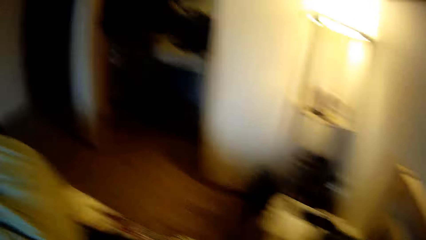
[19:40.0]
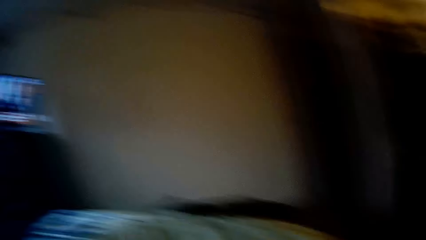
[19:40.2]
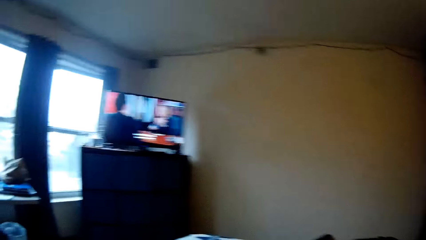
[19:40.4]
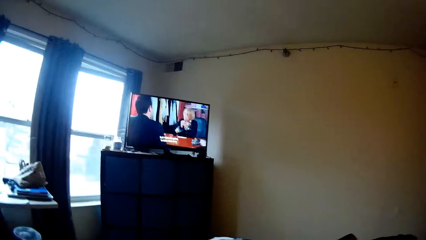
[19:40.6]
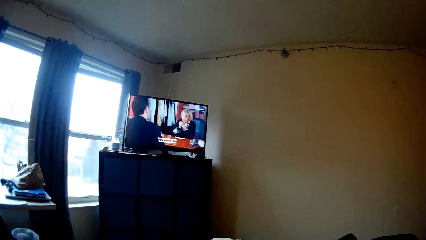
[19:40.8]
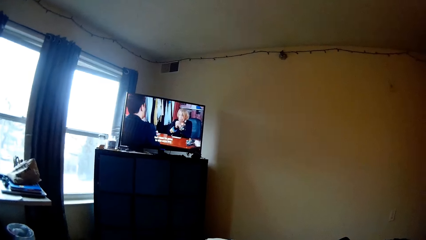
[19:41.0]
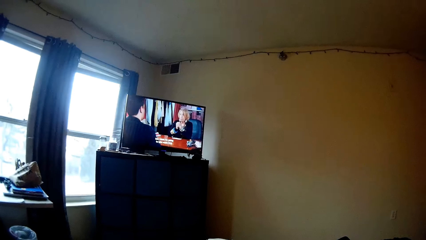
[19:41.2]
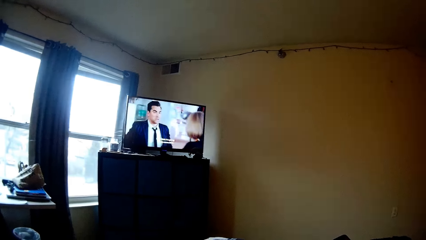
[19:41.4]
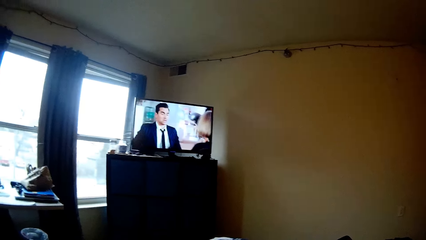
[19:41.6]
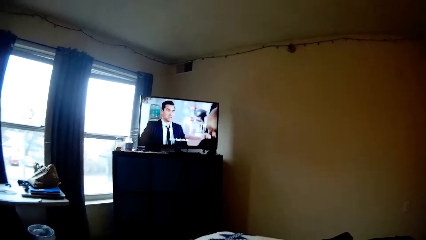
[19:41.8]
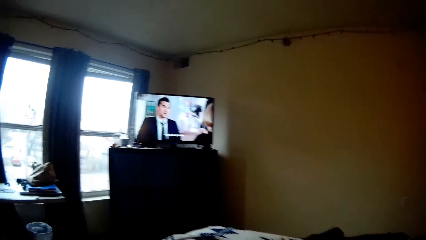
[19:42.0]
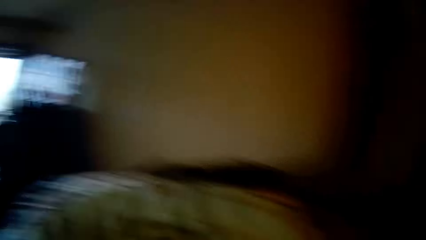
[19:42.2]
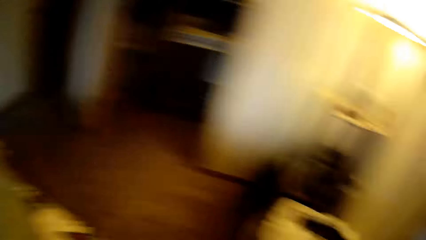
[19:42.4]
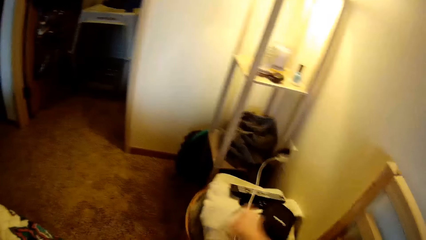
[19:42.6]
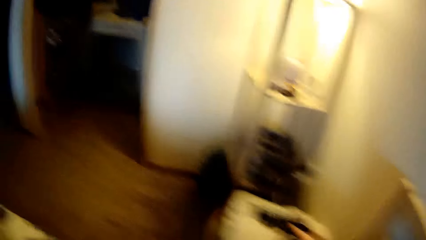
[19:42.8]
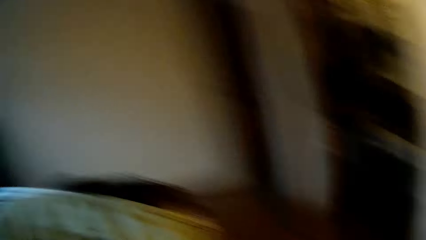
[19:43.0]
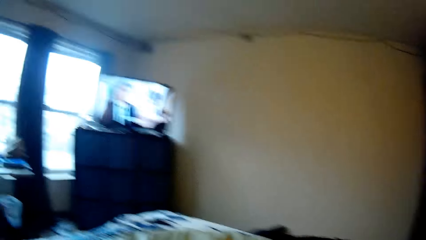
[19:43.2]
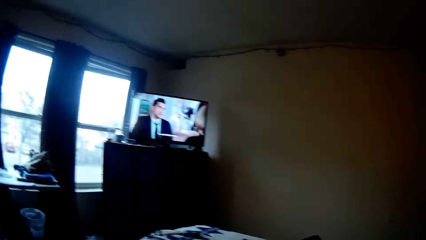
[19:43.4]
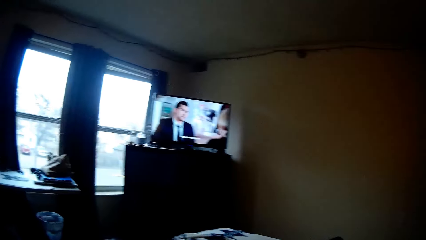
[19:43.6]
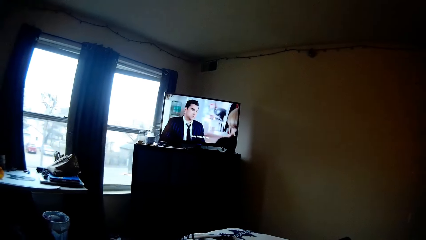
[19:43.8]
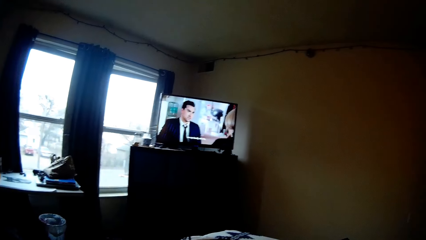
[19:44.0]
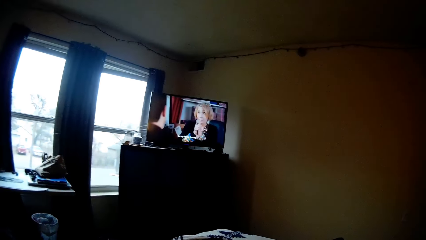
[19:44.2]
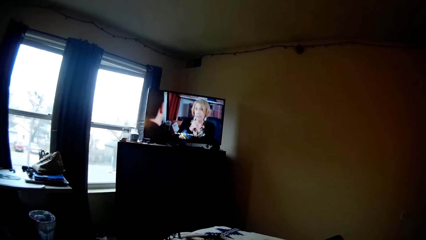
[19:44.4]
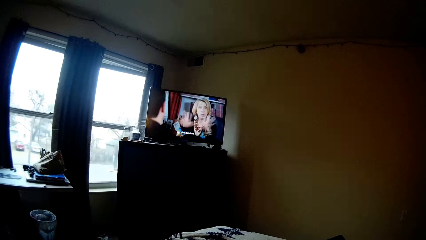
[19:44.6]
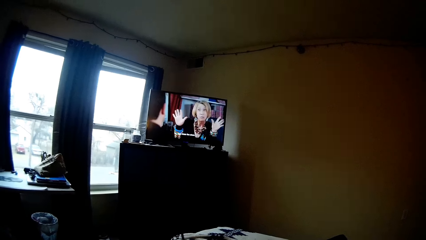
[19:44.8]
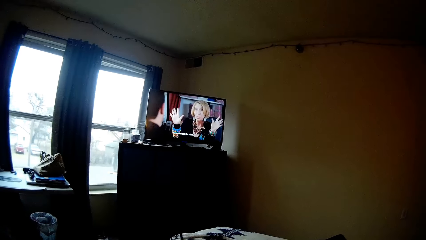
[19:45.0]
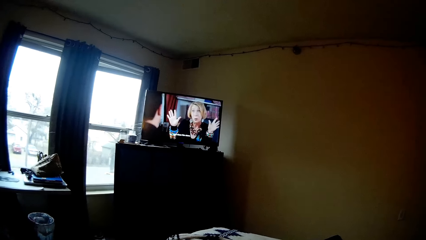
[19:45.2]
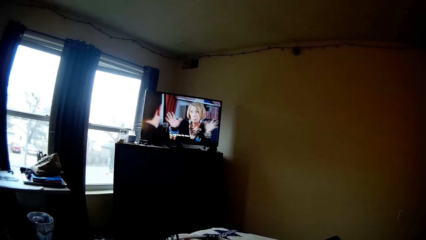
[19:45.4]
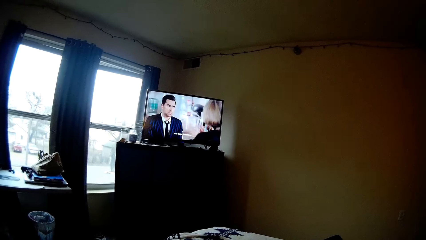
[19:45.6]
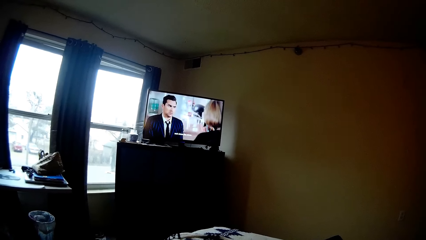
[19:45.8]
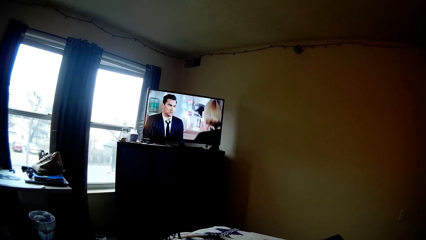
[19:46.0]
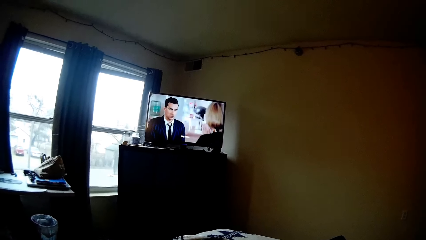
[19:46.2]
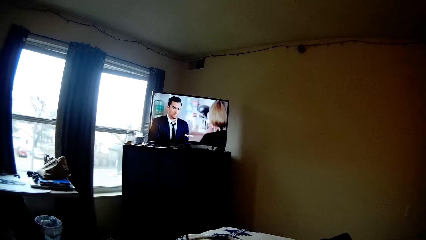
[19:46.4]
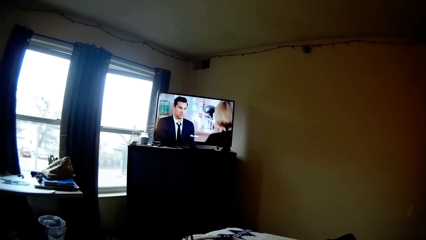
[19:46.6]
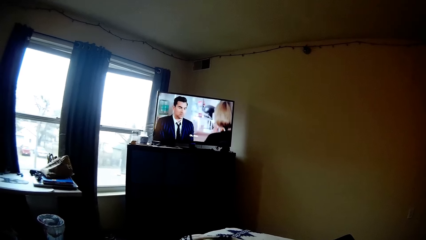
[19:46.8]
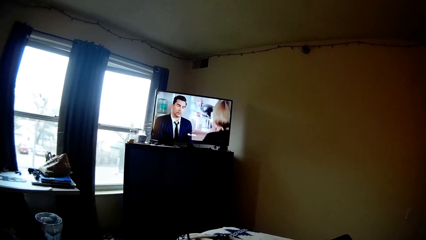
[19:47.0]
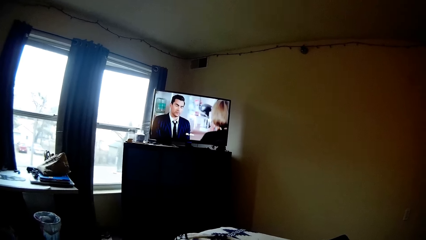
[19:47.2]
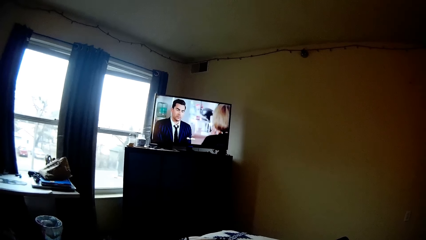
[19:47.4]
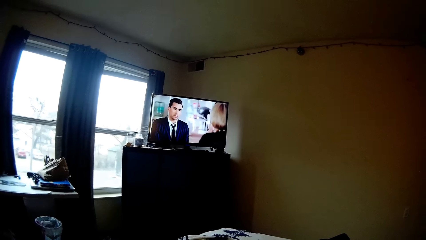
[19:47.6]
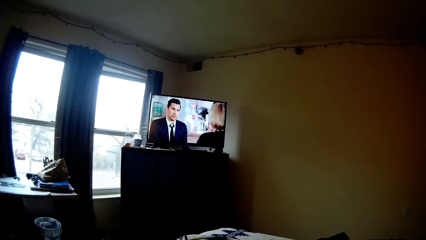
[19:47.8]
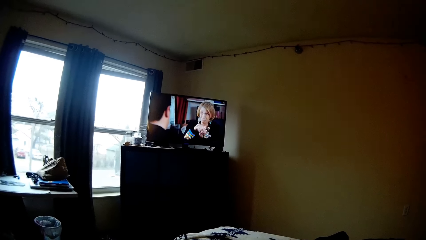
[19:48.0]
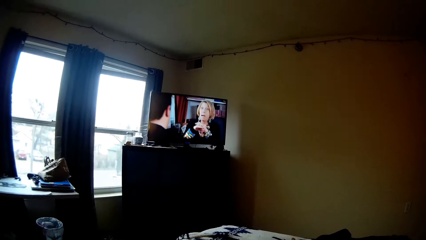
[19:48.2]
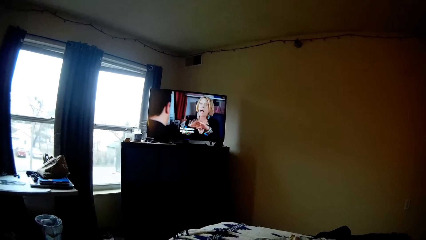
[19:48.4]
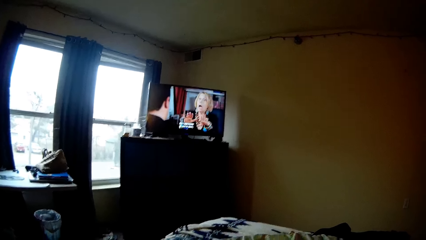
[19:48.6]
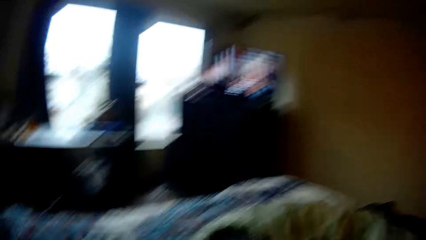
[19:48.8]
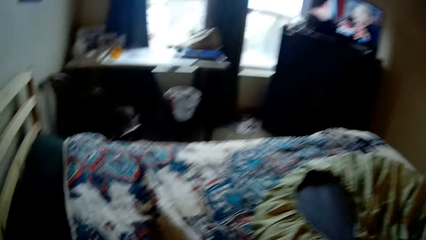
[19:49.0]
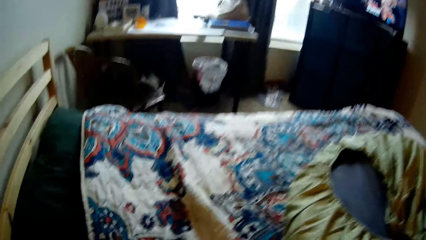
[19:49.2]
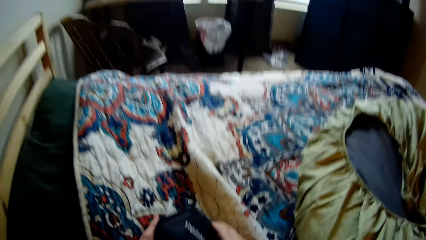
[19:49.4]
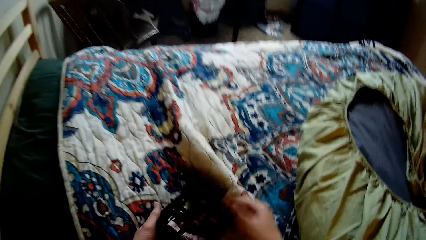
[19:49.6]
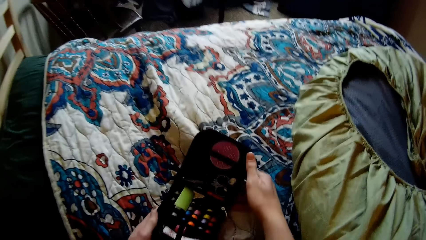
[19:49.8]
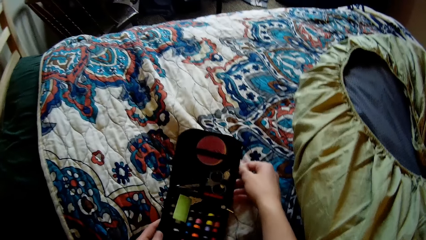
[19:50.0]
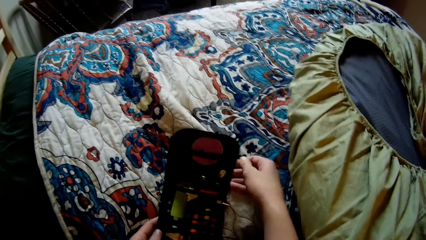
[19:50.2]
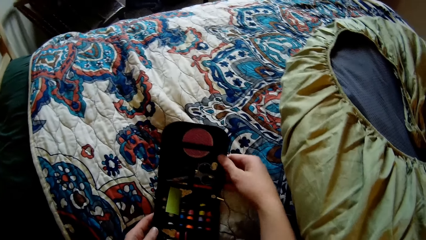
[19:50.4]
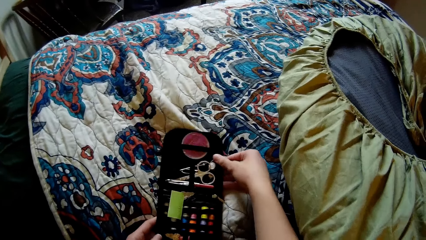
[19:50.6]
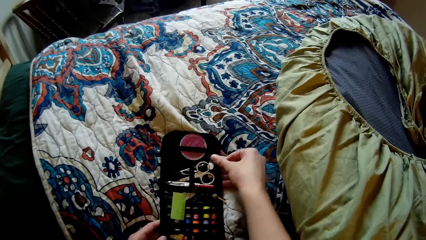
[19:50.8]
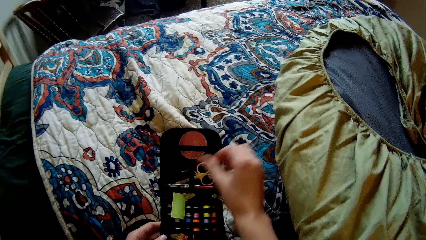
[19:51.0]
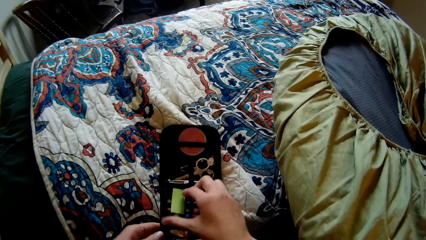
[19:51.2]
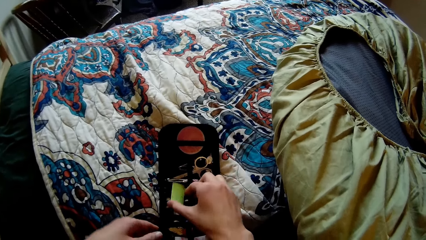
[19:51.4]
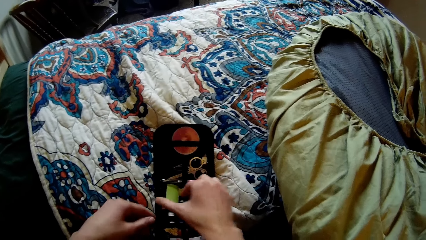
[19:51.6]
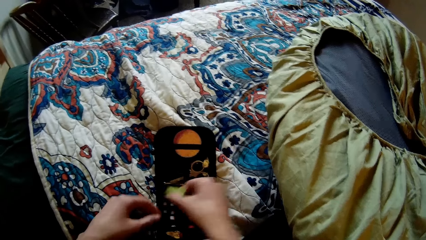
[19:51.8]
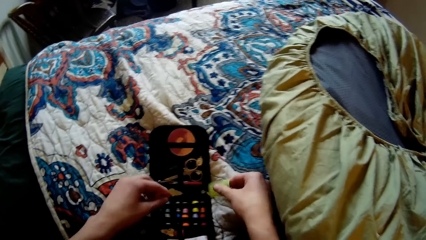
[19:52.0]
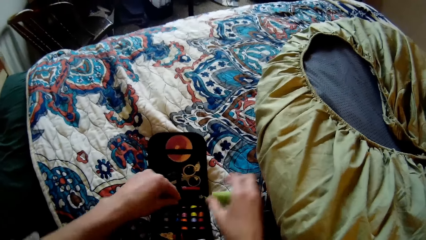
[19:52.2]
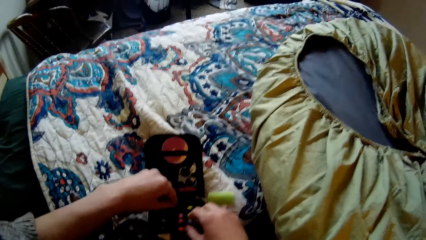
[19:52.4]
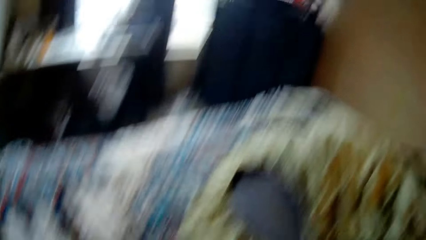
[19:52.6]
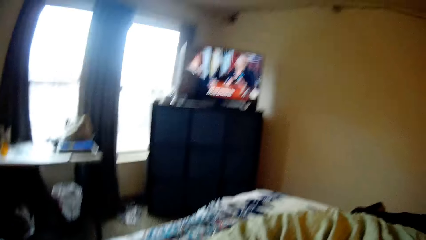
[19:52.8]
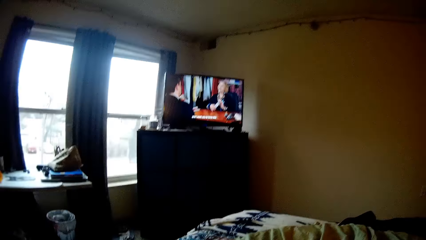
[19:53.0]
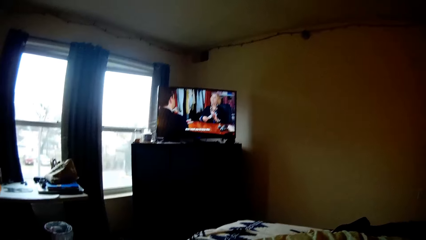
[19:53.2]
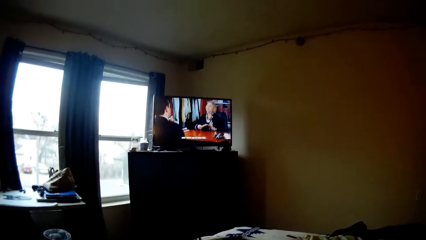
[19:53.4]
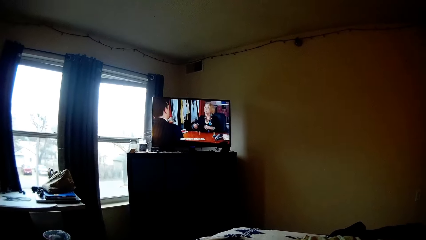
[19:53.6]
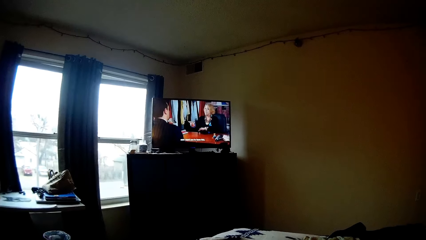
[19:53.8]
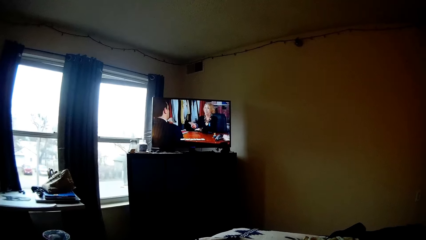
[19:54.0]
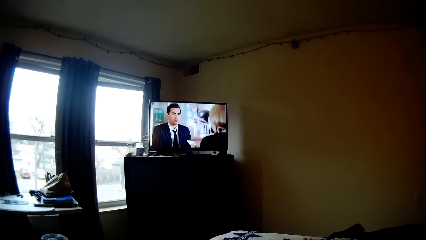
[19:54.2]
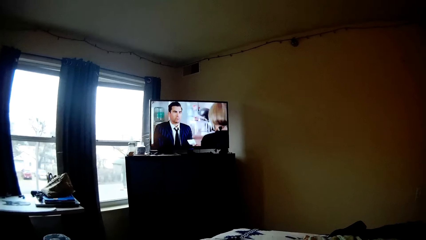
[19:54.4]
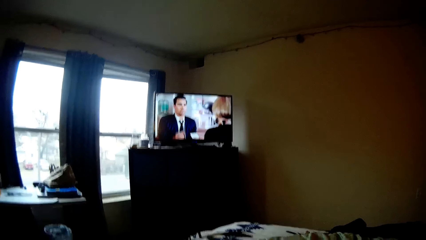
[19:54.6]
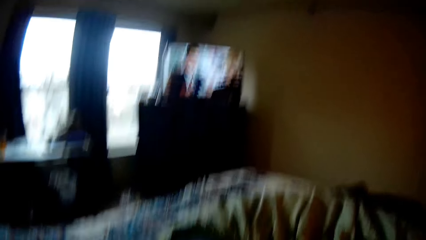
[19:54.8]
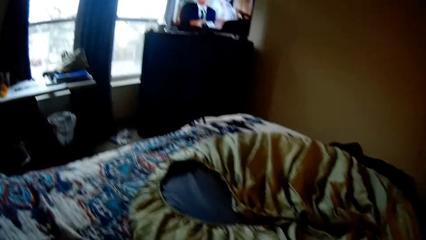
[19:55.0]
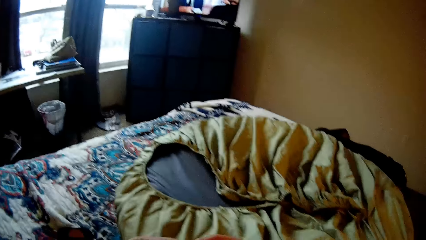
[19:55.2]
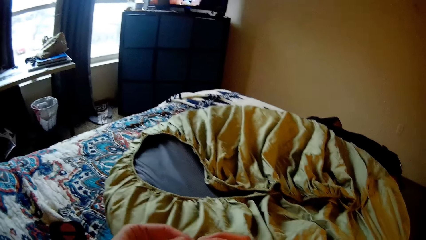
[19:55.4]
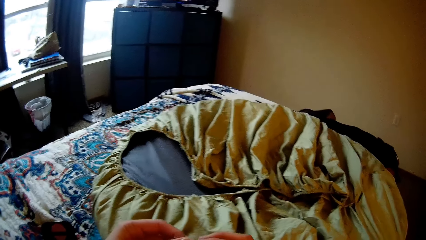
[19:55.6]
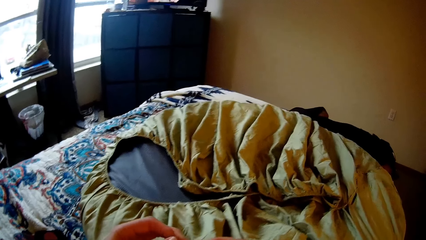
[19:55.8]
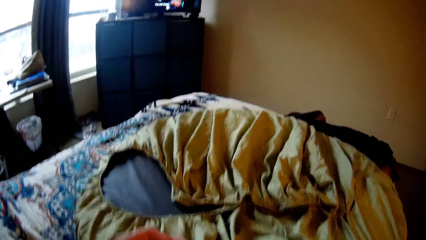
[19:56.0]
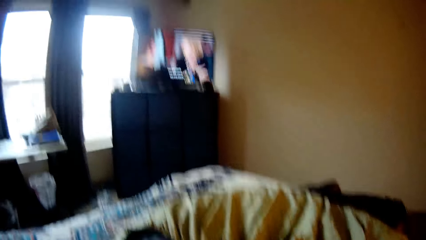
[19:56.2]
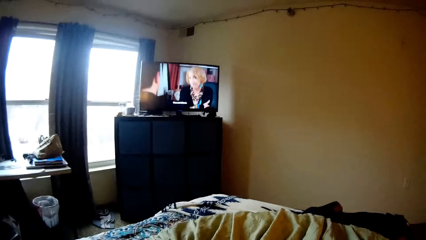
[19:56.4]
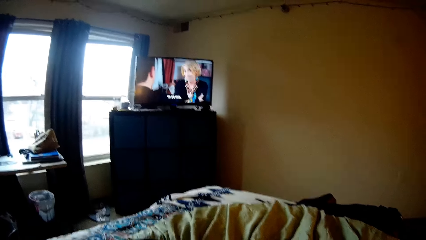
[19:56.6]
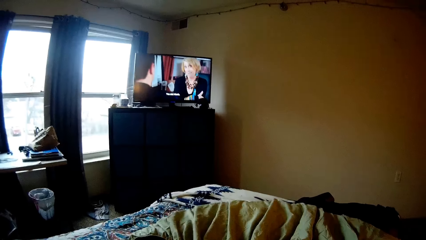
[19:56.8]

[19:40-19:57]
The camera wearer watches television. They pick up the sewing tool box. They watch television. They open the sewing tool box or purse on the bed. They remove a sewing tool from the tool box. They move the paper in the purse to the bed. They place the sewing tool on top of the bed. They watch television.
